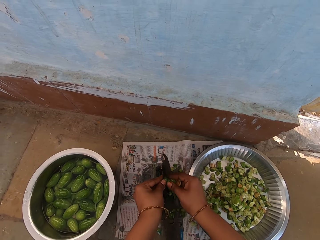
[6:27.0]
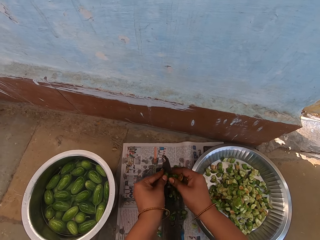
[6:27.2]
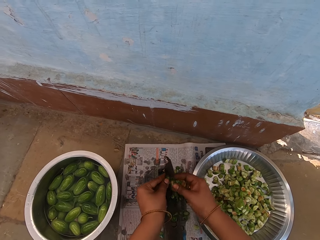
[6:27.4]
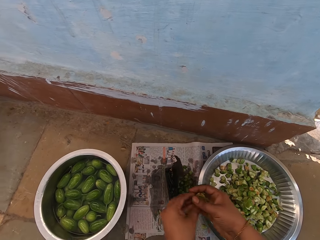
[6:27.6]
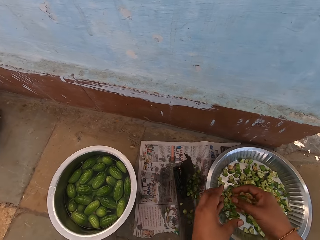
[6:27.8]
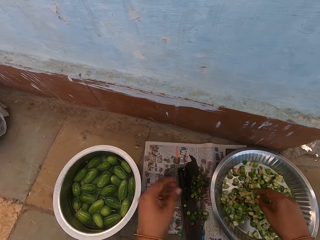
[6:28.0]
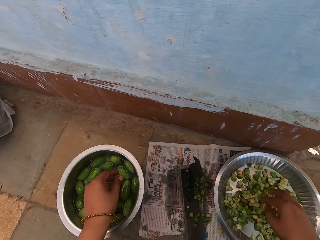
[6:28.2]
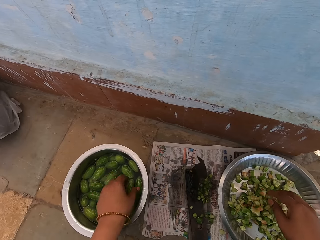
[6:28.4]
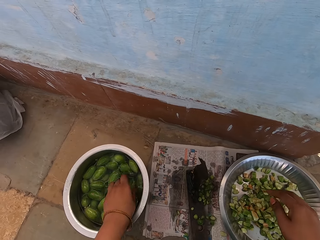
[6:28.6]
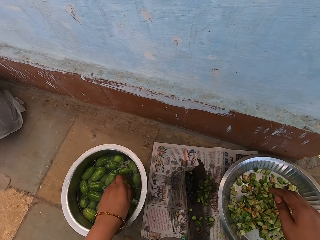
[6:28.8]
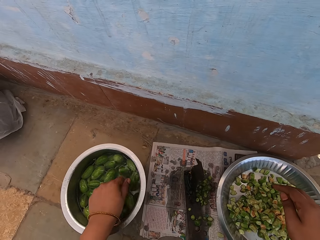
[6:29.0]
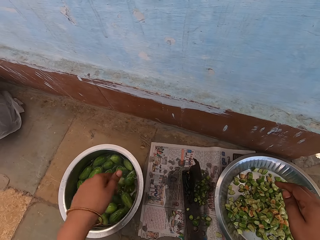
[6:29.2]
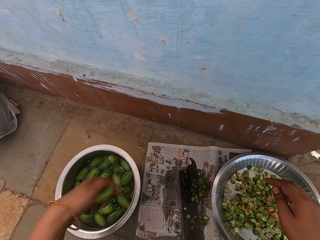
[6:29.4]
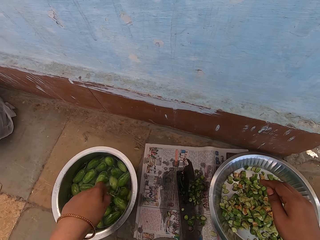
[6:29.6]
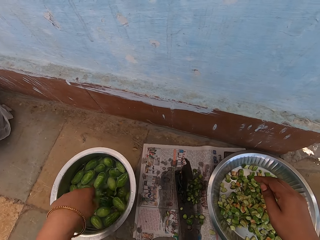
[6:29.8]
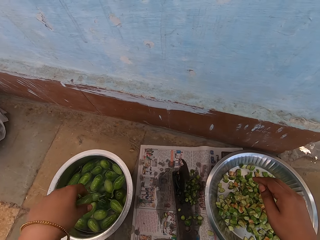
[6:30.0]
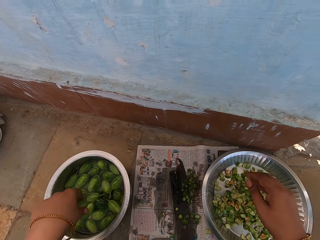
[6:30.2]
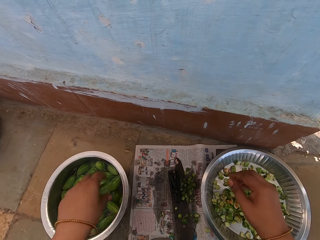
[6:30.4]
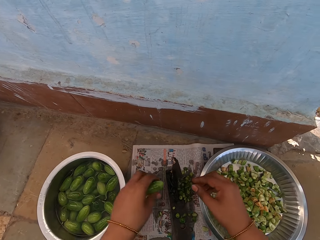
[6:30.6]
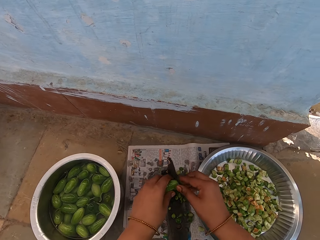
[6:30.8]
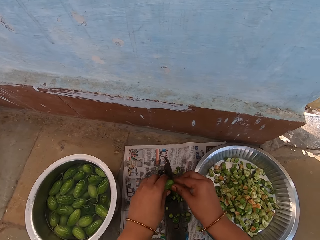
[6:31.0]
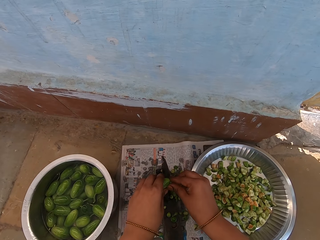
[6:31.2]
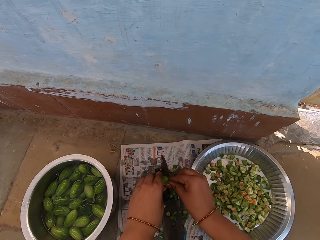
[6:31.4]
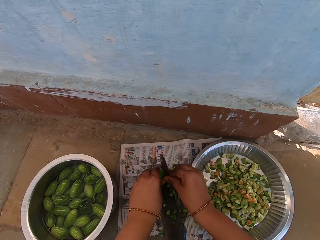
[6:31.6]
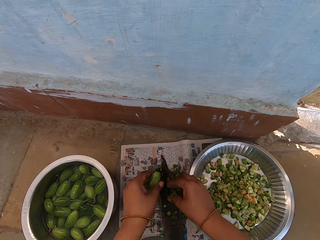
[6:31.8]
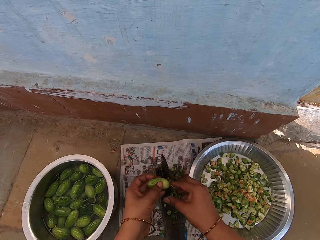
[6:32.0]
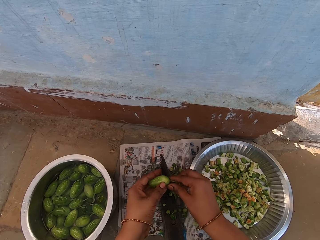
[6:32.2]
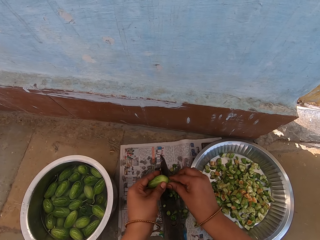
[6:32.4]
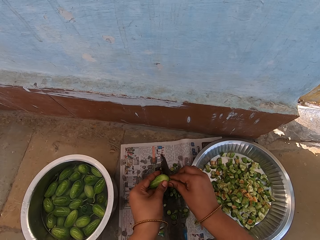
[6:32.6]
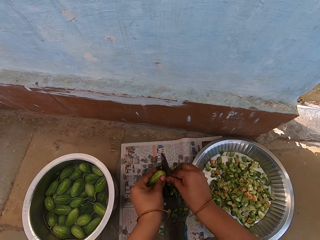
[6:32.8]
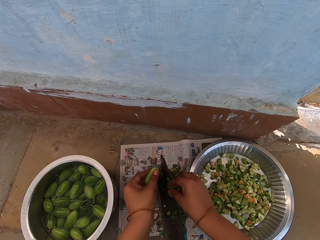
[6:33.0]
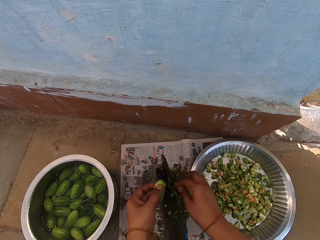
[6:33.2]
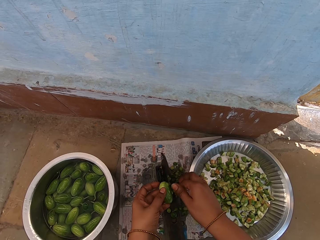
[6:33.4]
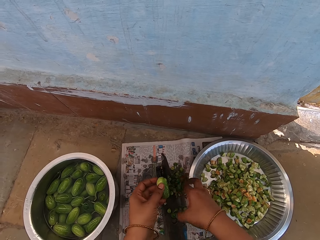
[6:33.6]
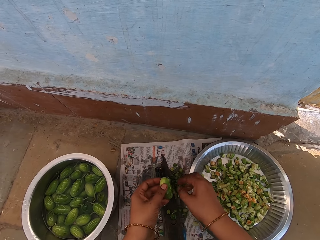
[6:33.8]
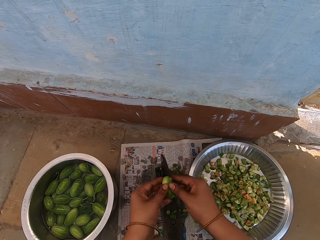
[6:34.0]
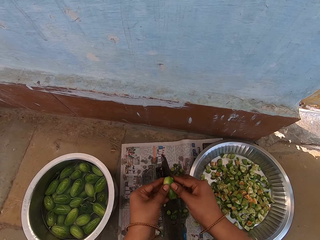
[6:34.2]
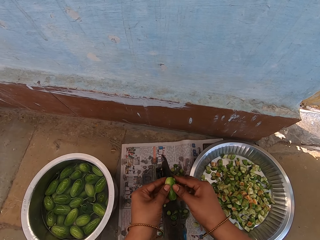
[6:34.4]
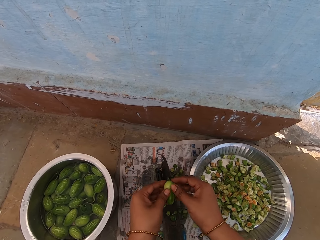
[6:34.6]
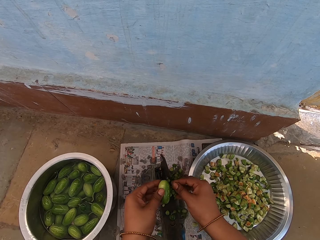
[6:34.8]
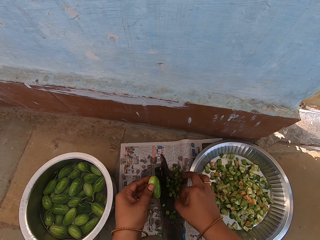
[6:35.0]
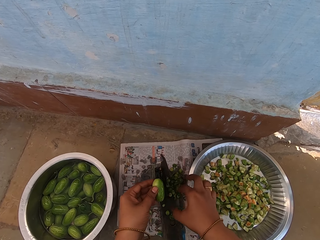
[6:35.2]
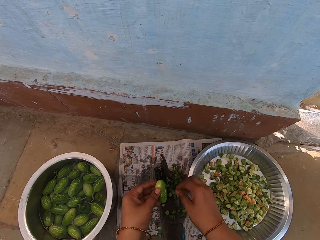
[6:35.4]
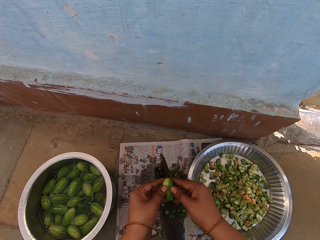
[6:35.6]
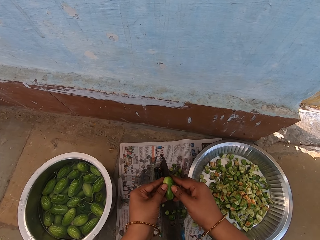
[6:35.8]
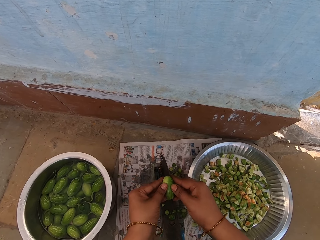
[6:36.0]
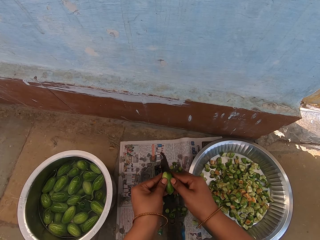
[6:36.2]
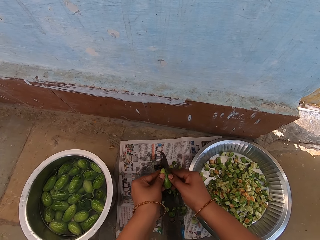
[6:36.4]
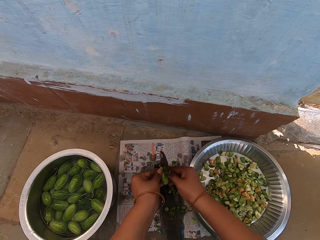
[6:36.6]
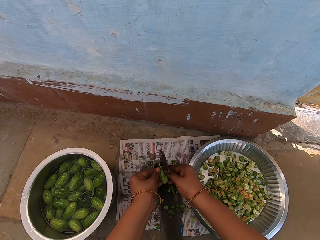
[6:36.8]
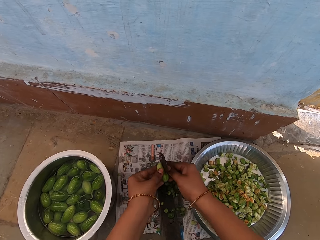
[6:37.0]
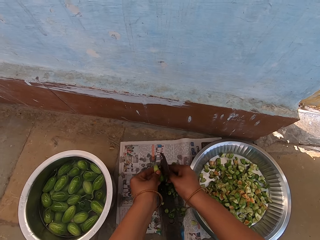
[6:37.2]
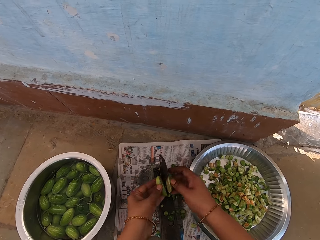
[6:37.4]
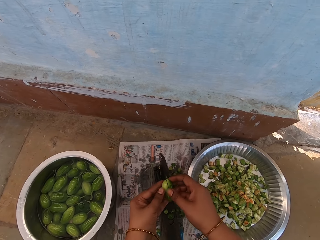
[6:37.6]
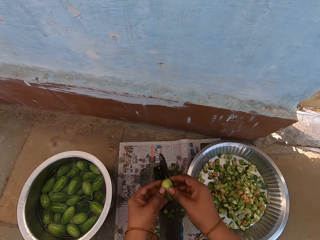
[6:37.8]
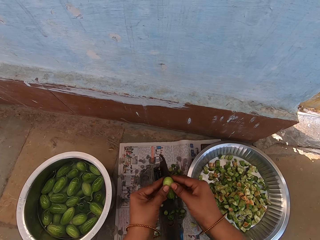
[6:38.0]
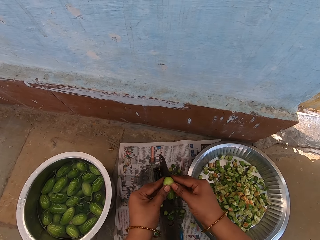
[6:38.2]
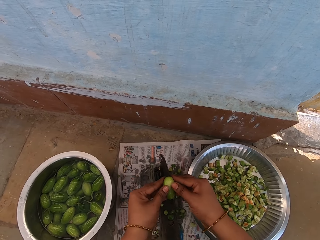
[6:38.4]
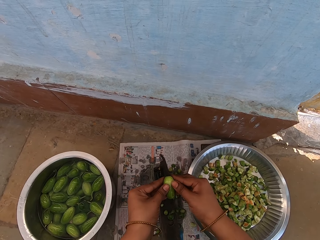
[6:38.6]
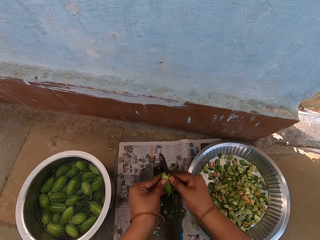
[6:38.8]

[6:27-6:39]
The camera wearer pours the squash pieces in the tray. They wash a squash in the pot and pick the vegetable from the cooking pot. They shake off water from the squash, pass the squash through the blade, and cut the vegetable with the cutter.

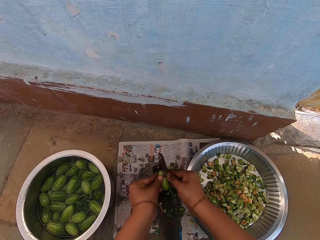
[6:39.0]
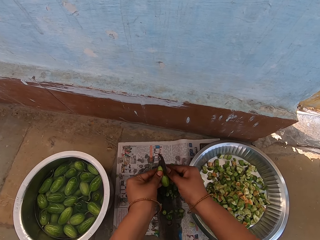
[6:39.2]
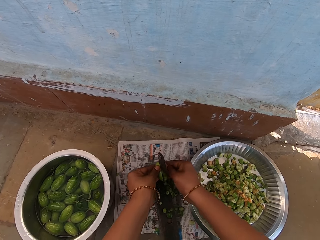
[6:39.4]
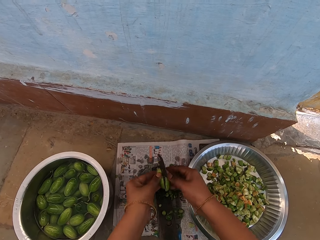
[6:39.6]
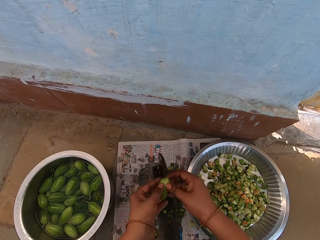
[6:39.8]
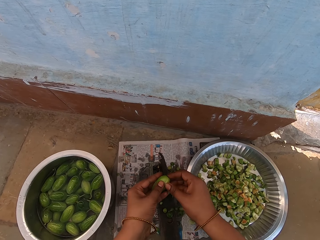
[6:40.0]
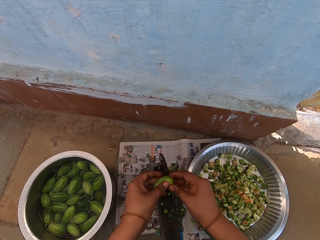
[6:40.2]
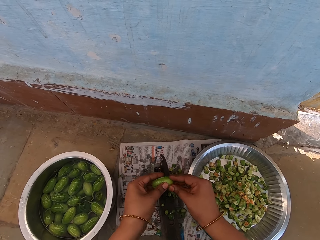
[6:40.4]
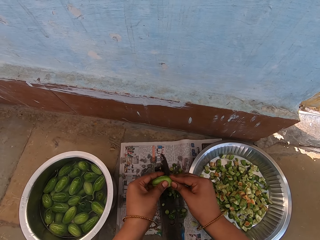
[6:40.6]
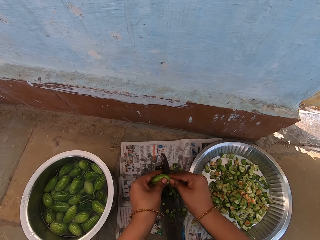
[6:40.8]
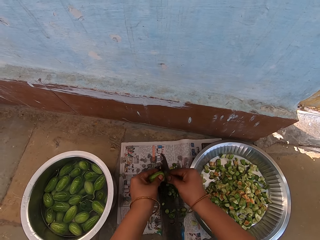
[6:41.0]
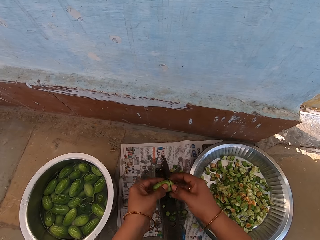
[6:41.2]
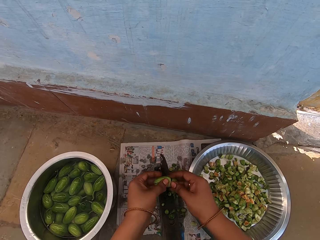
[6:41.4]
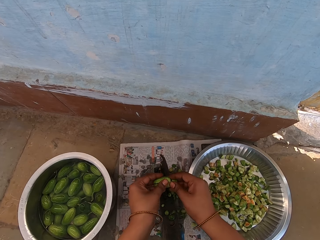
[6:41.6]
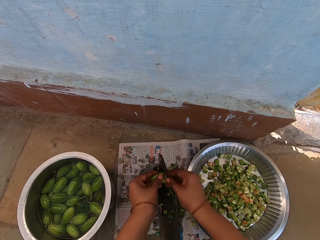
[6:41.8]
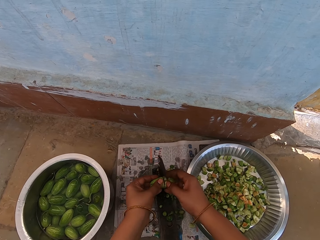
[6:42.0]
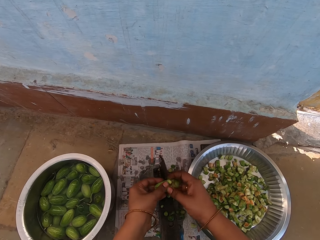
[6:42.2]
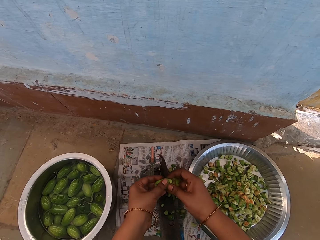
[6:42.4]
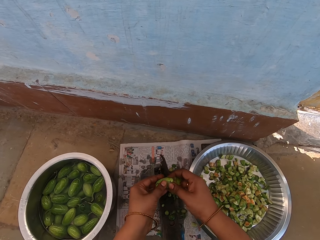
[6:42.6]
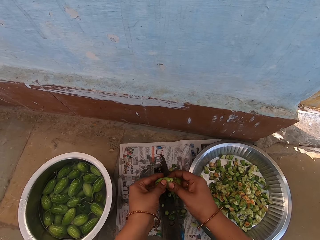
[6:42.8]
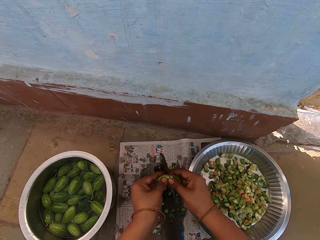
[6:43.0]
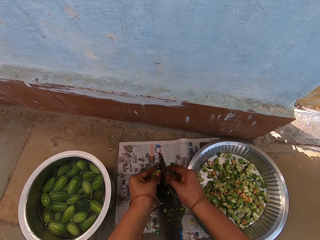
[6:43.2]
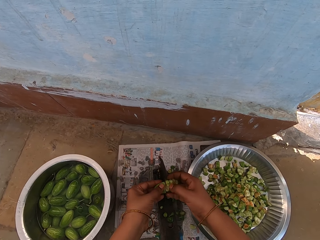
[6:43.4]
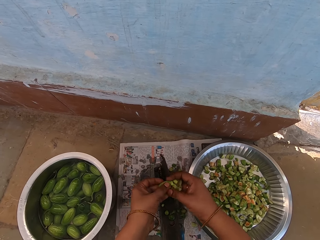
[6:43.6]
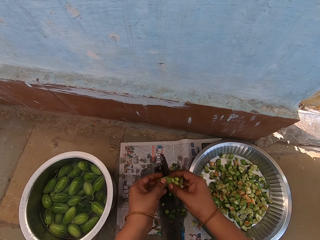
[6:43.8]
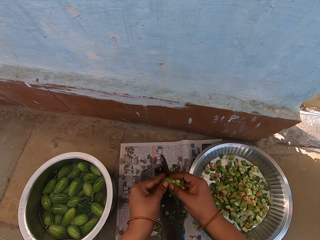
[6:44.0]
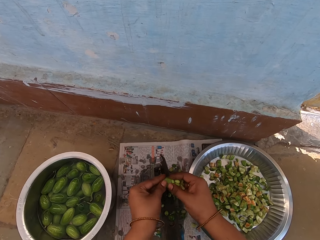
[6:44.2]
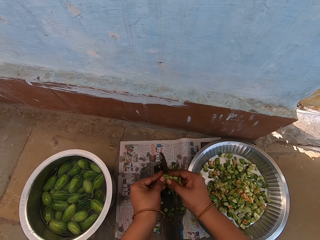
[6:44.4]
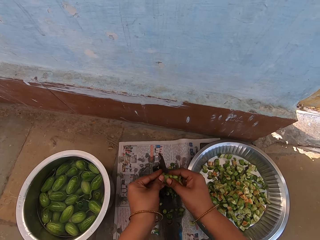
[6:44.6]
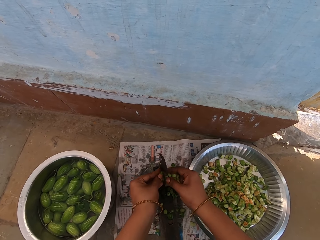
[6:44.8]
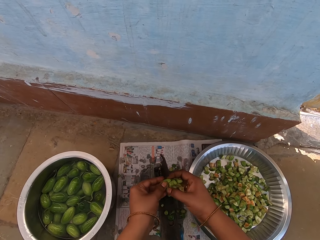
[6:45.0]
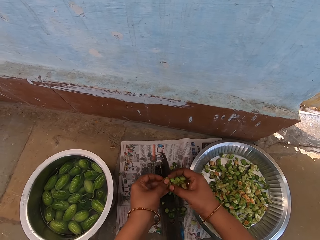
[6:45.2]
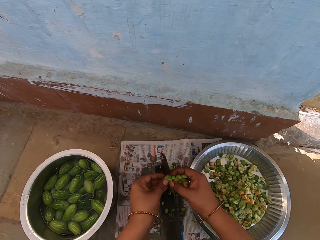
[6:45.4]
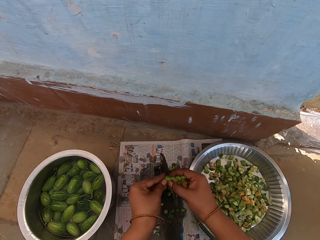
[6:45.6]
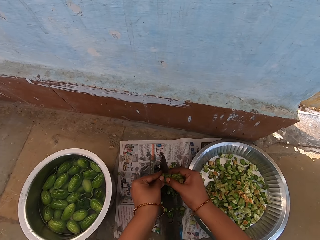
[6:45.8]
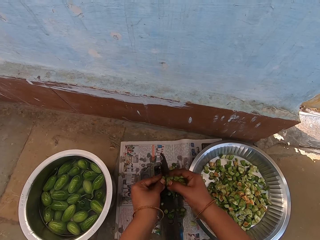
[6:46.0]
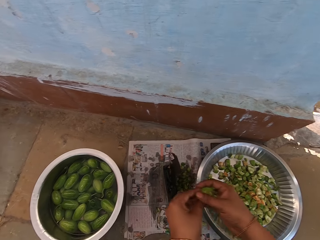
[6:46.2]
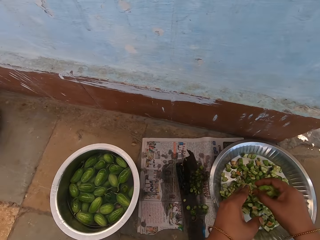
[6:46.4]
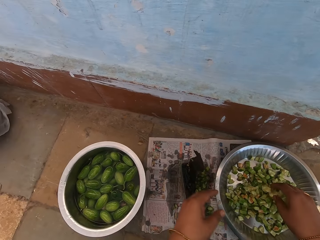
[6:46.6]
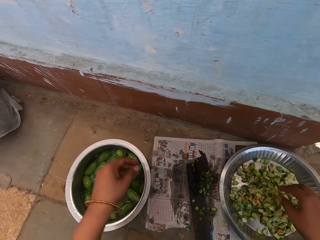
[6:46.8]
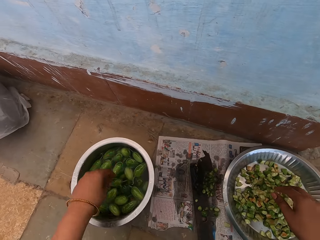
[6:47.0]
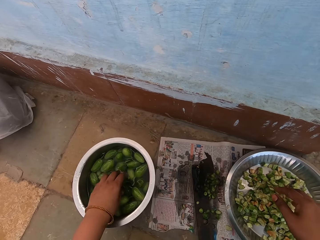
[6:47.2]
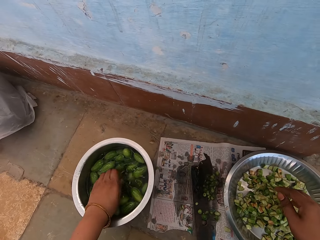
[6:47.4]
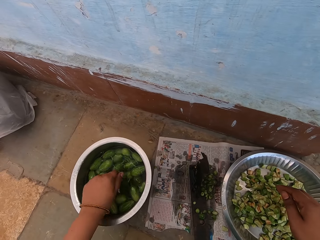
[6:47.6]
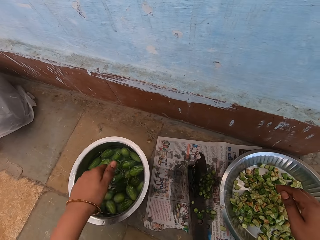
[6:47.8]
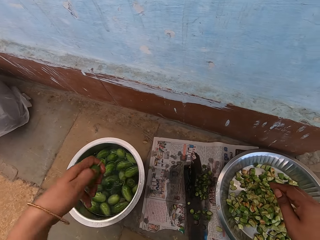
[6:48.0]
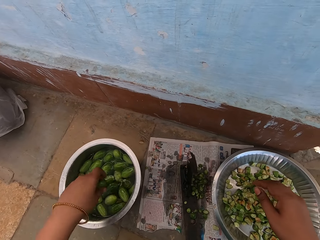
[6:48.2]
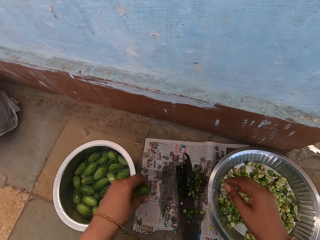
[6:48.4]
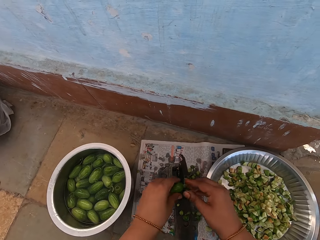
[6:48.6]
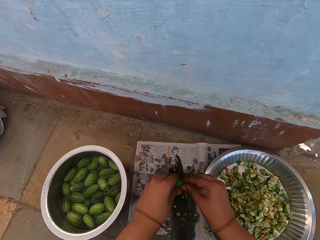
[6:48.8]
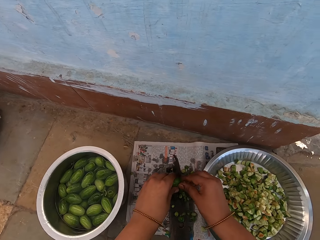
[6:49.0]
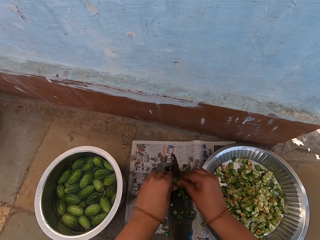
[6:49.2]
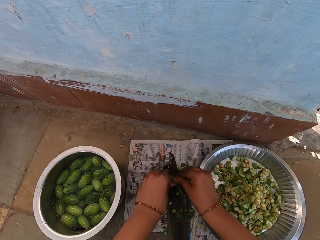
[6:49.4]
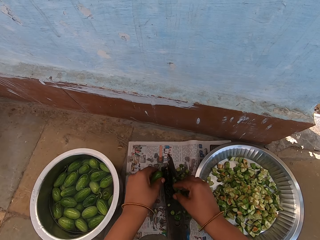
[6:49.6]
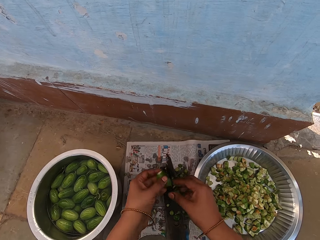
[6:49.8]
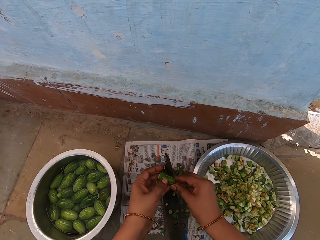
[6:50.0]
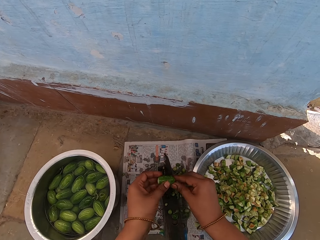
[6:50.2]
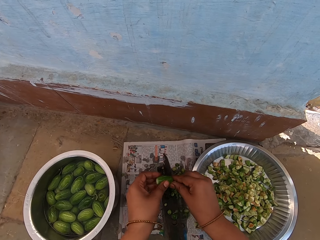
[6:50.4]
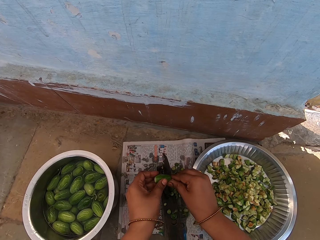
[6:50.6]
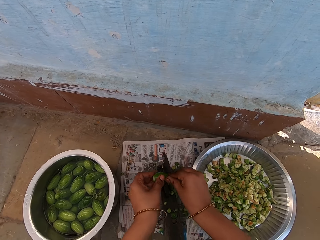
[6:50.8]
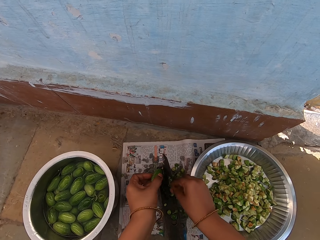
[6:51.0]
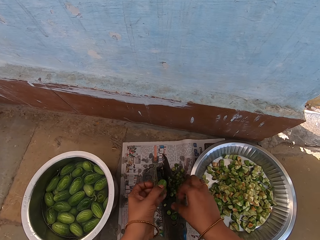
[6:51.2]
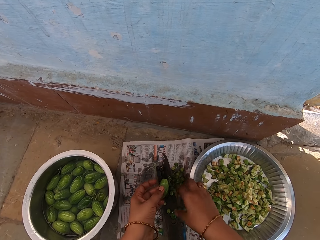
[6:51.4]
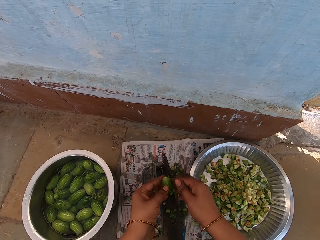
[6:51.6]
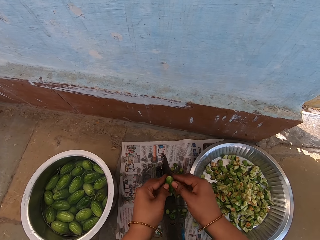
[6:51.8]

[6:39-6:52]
The camera wearer pours the squash pieces in the tray. They wash a squash in the pot and pick the vegetable from the cooking pot. They shake off water from the squash, pass the squash through the blade, and cut the vegetable with the cutter.
